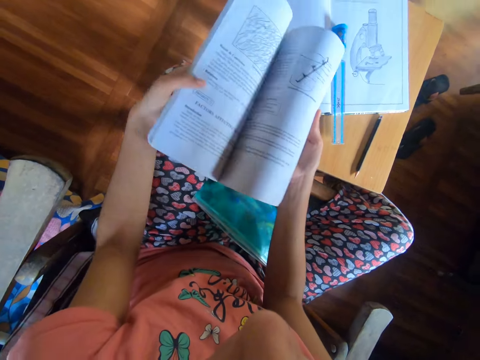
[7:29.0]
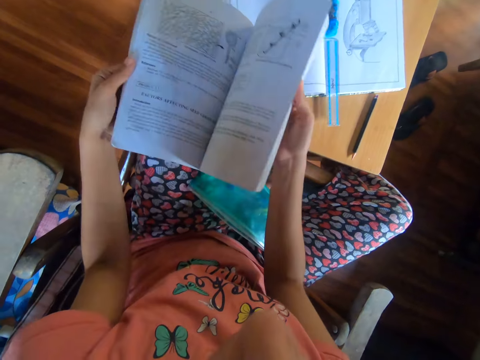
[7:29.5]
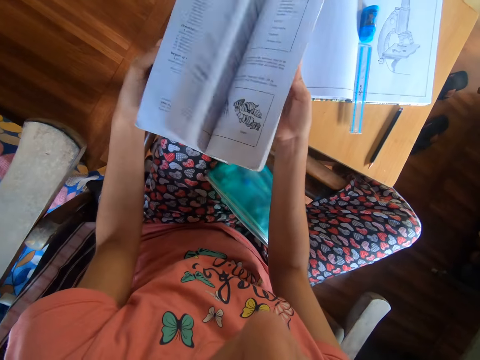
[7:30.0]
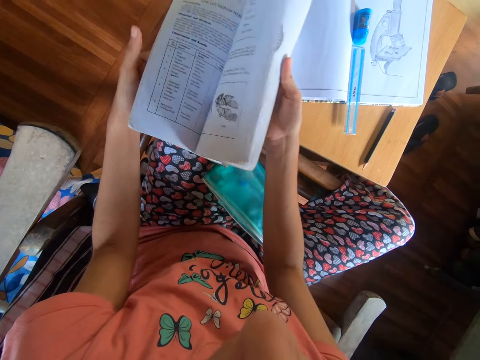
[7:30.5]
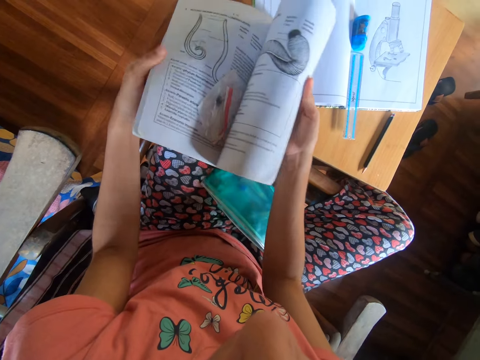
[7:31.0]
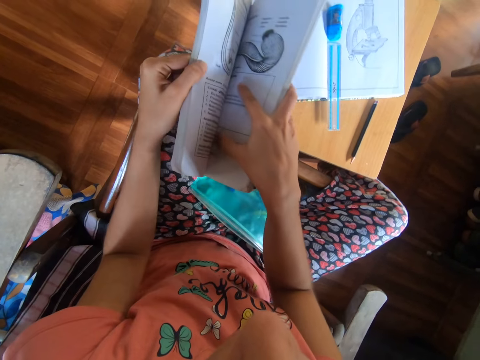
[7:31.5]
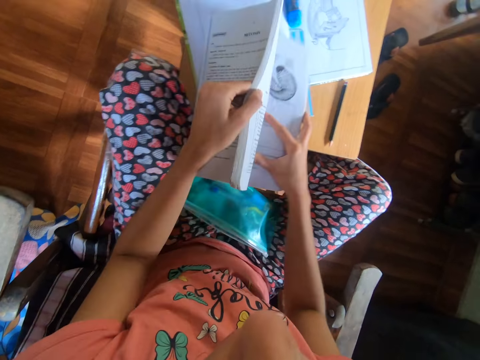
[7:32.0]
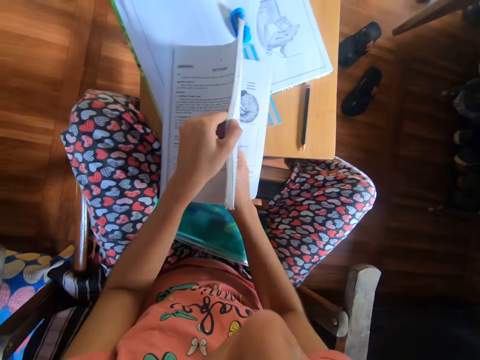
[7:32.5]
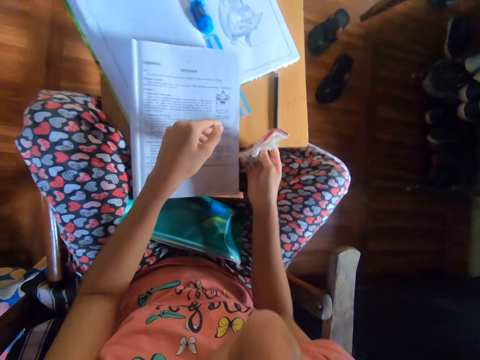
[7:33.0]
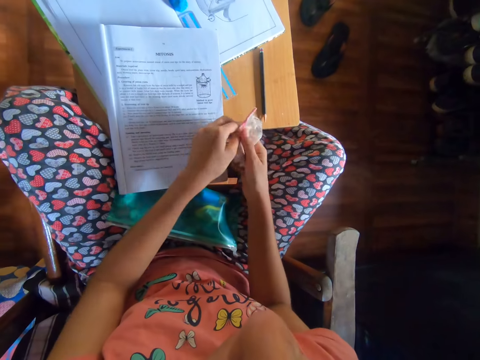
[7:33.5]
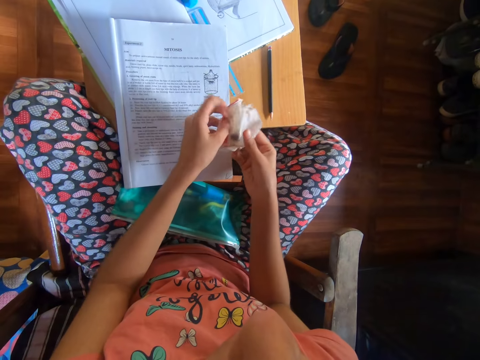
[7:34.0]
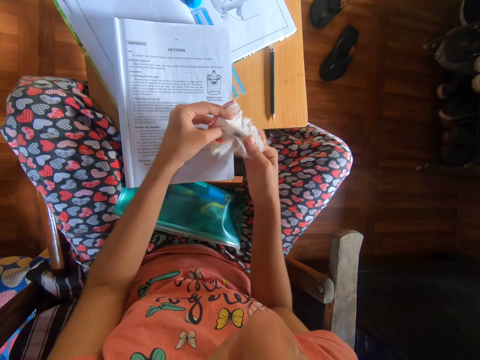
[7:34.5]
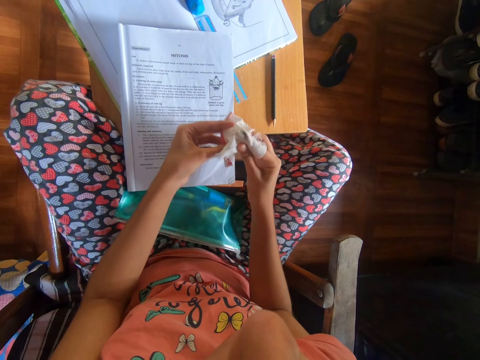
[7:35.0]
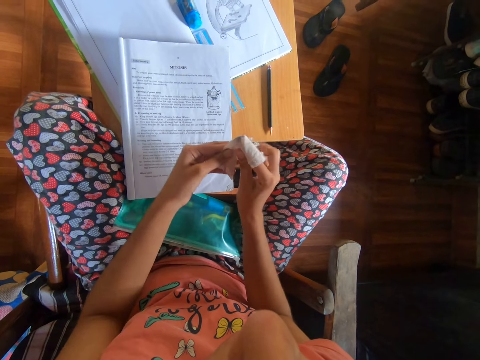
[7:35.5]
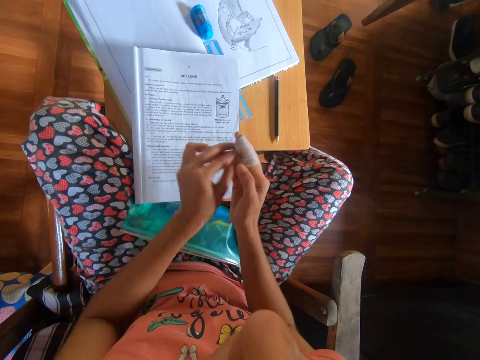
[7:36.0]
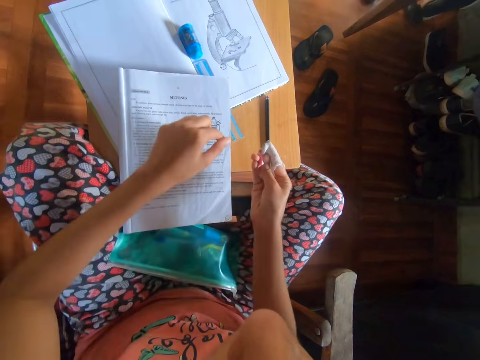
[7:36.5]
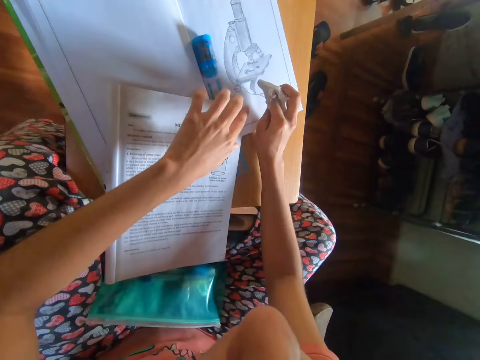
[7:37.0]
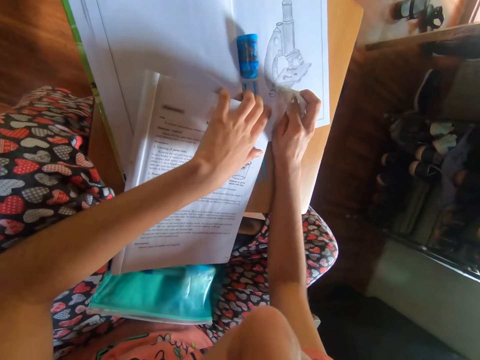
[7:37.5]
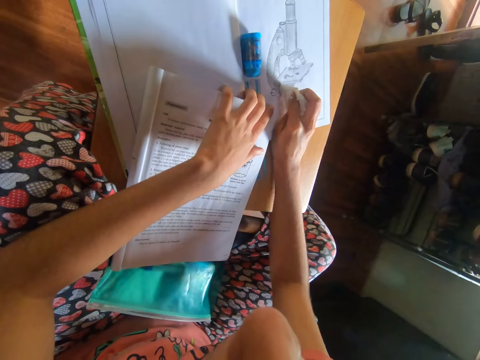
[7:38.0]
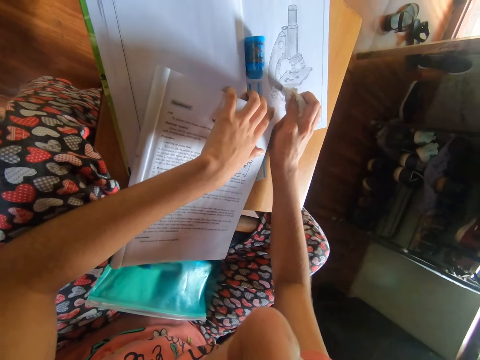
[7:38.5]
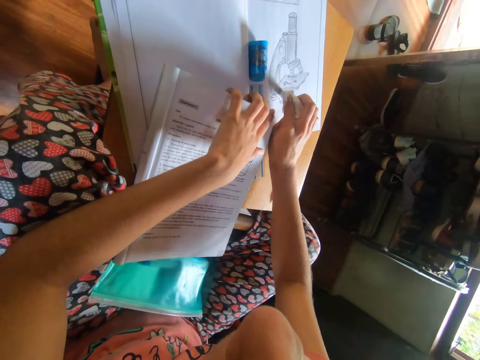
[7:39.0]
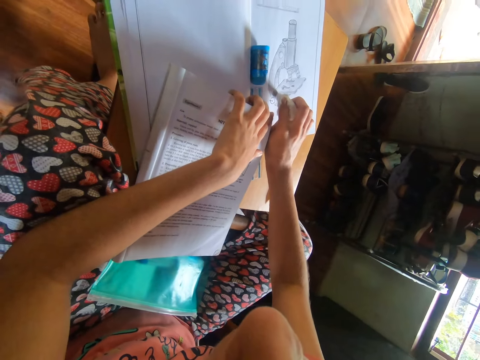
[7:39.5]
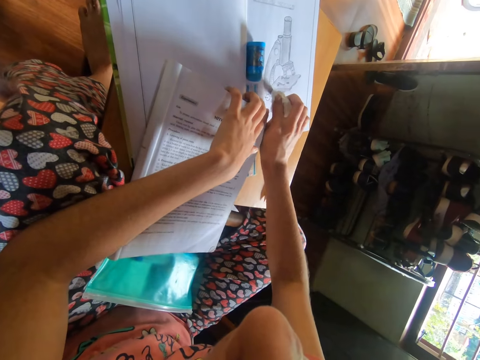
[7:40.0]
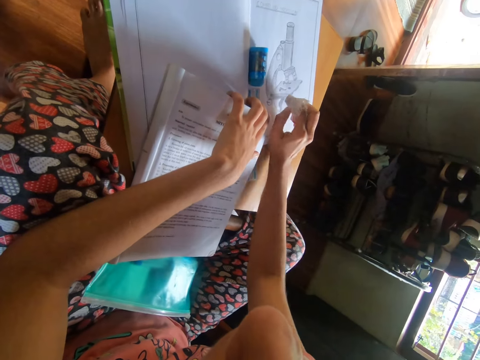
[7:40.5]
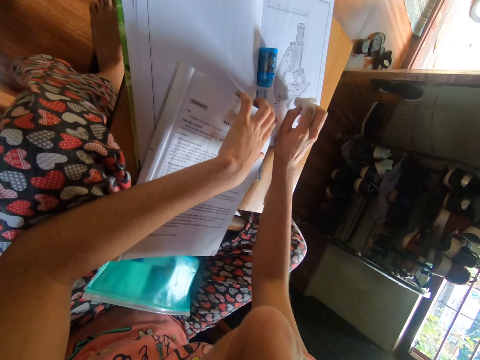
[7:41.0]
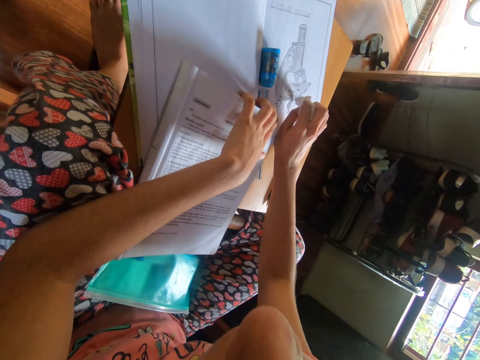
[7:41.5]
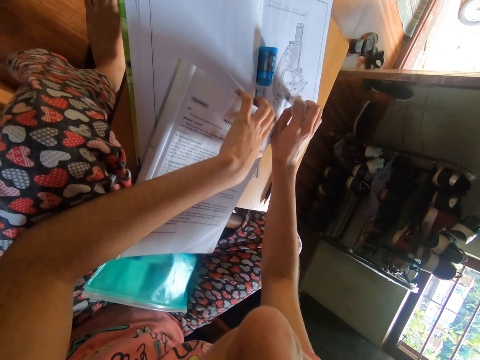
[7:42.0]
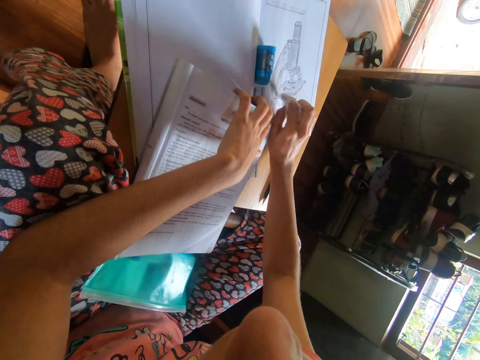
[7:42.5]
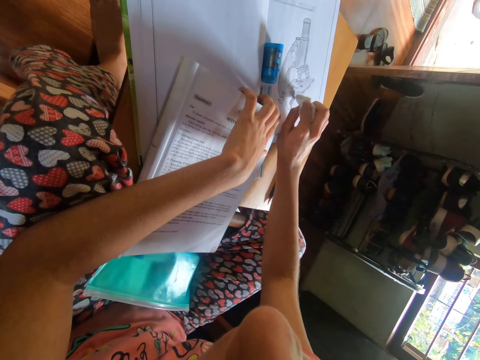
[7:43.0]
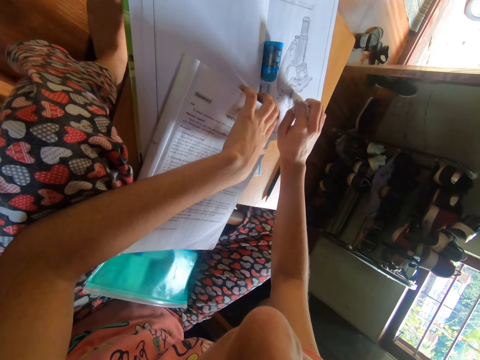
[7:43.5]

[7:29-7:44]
The camera wearer places the textbook in his hands on the table. He picks a paper towel from the book on the table with his right hand. He closes the book on the table with his left hand. He unfolds the paper towel with both hands. He wraps the paper towel on his right finger with his left hand. He places his left hand on the textbook on the table. He cleans the diagram on the book on the table with the paper towel on his right finger.

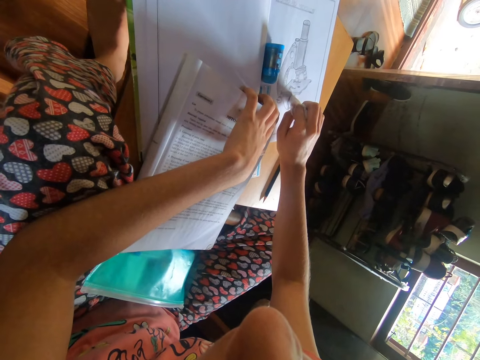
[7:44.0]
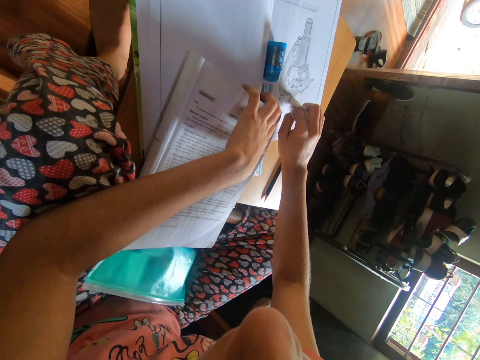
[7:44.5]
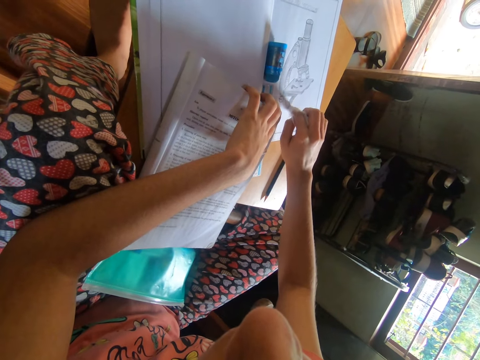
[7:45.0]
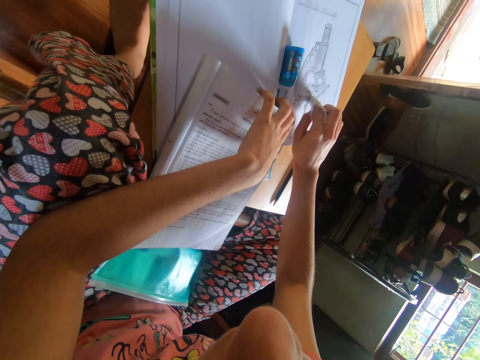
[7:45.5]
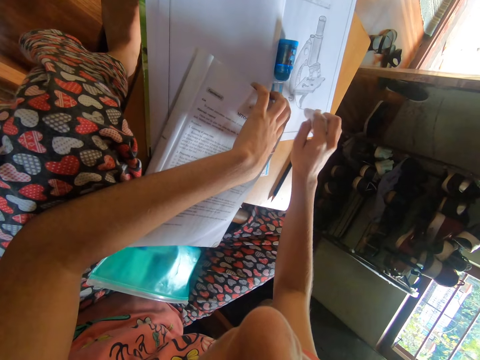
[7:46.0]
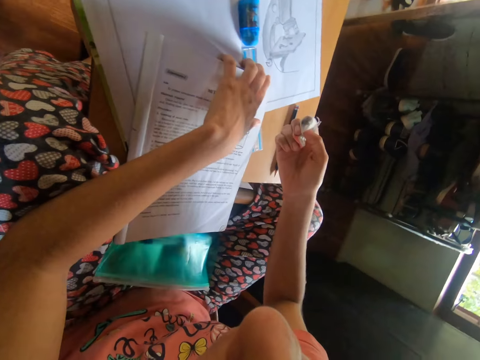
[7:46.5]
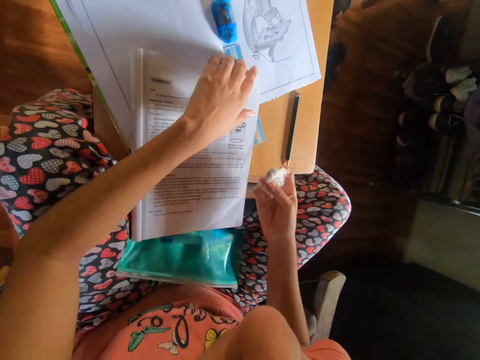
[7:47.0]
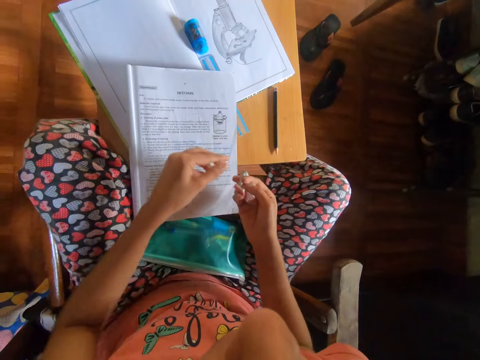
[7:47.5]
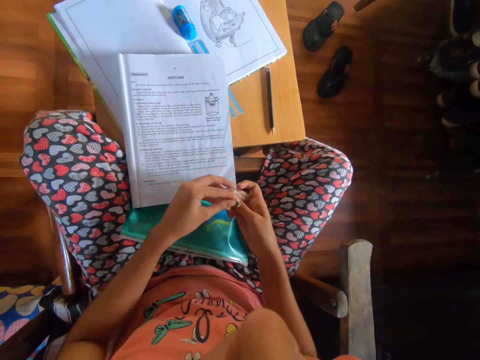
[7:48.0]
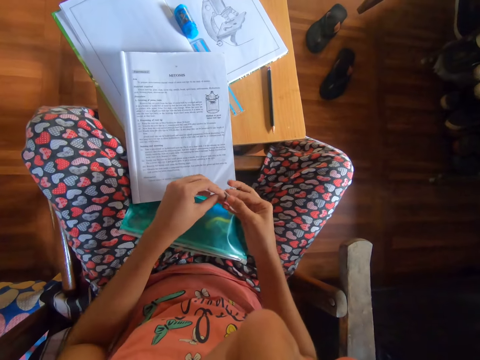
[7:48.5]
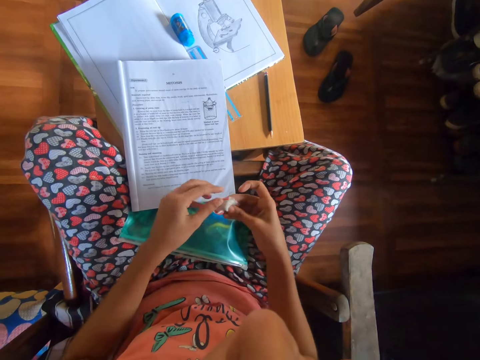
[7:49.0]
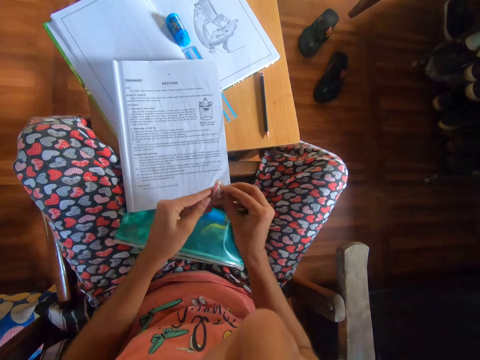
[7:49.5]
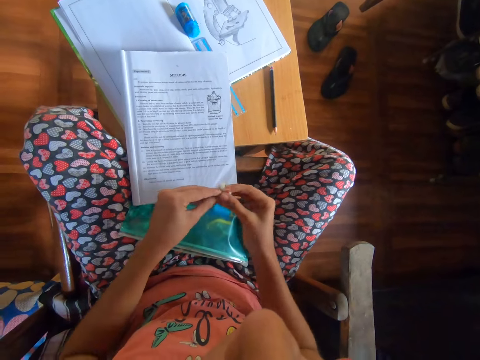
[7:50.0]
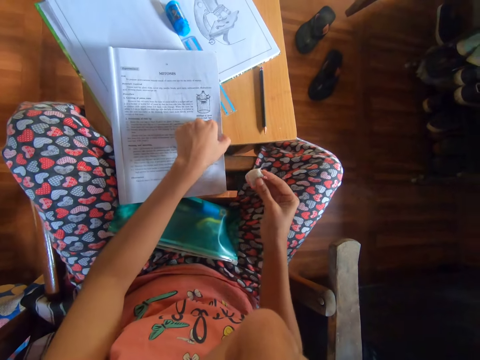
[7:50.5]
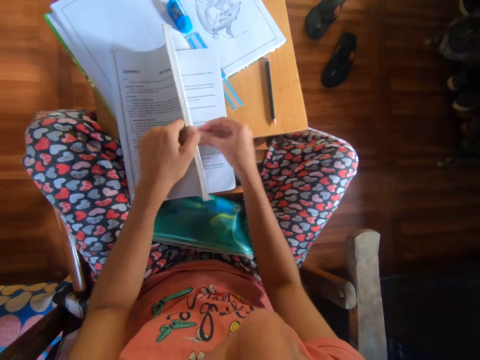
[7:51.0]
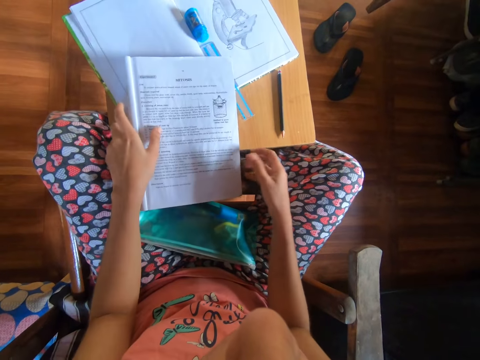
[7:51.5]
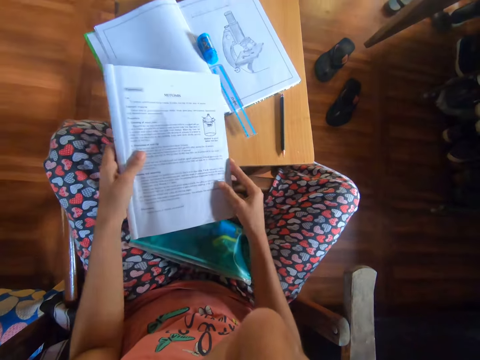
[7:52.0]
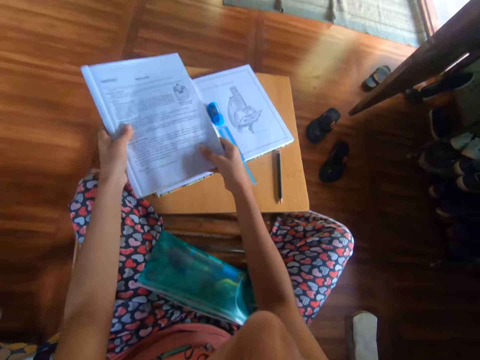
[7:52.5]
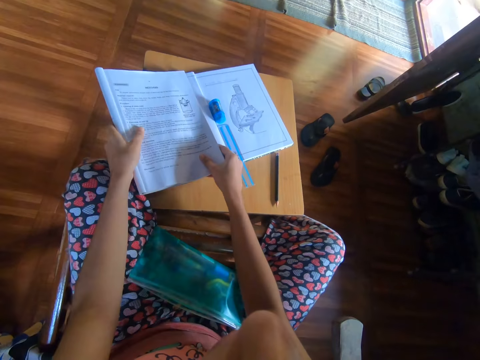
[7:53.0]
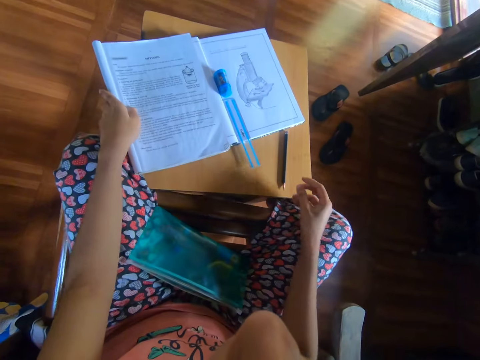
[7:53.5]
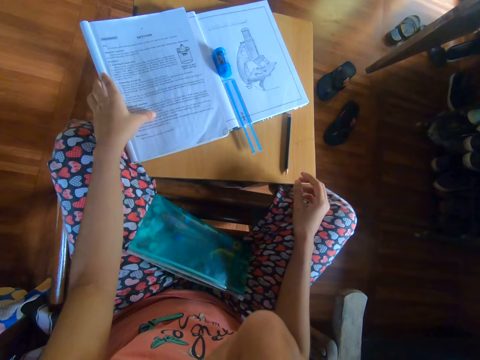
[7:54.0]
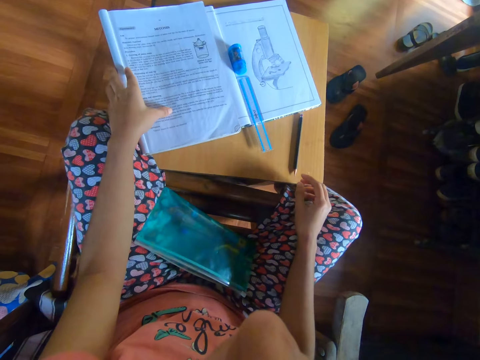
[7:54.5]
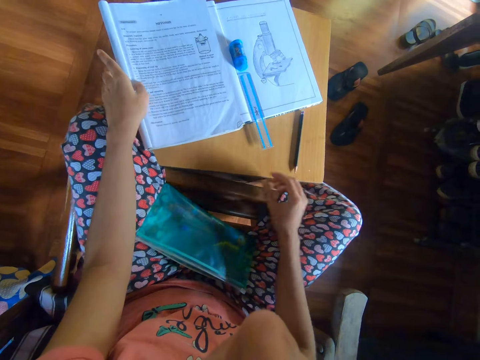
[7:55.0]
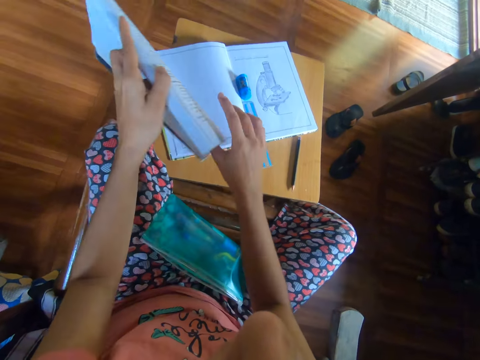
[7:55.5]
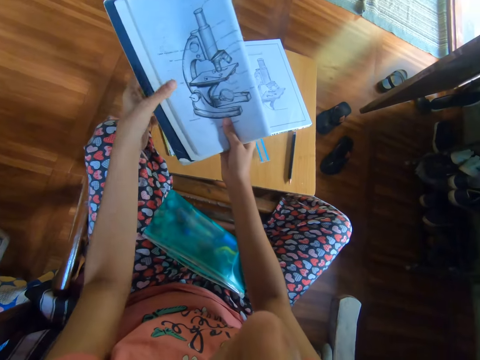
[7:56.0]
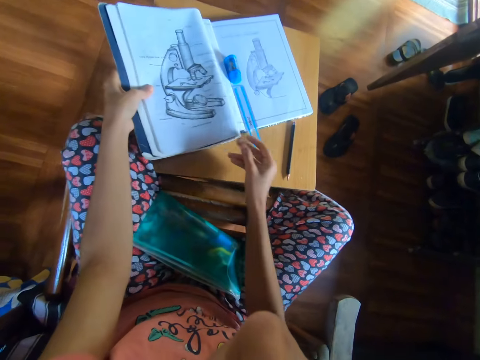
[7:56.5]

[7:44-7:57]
The camera wearer folds the paper towel with both hands. He adjusts the piece of cloth. He opens the textbook on the table with his left hand. He places the paper towel in his right hand in the textbook on the table. He closes the textbook on the table with his left hand. He picks up the textbook from the table with both hands. He places the textbook in his hands on the book on the table. He picks up the textbook from the book on the table with his left hand. He turns the book with both hands. He places the textbook in his hands on the book on the table.
